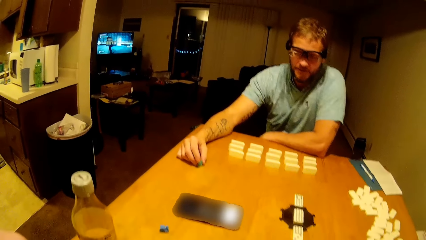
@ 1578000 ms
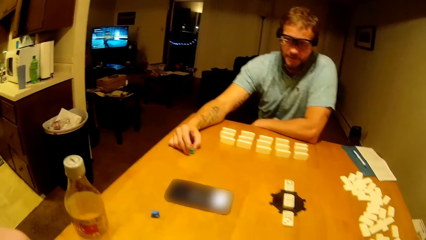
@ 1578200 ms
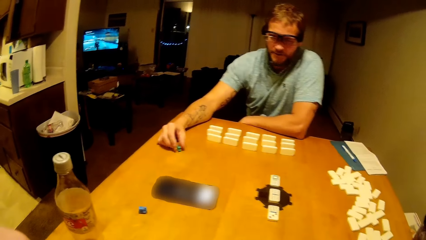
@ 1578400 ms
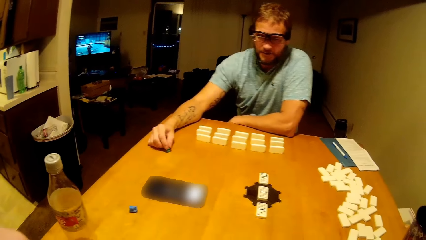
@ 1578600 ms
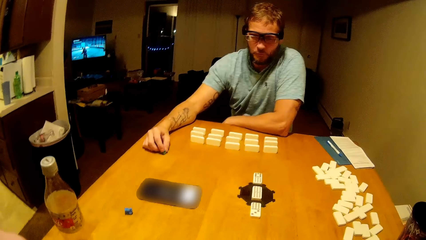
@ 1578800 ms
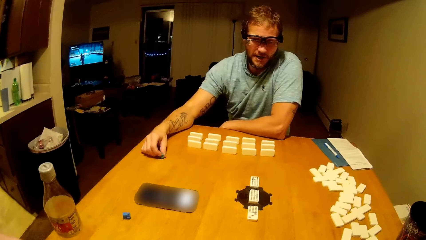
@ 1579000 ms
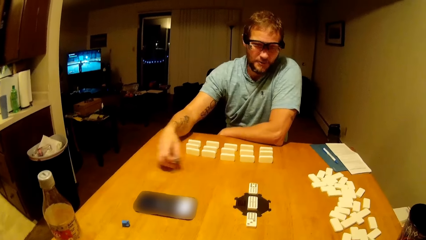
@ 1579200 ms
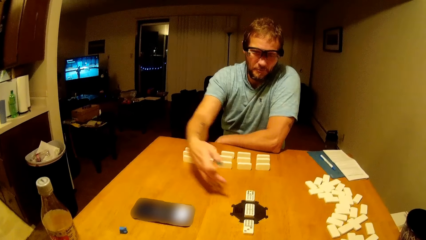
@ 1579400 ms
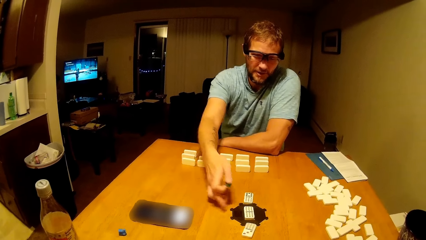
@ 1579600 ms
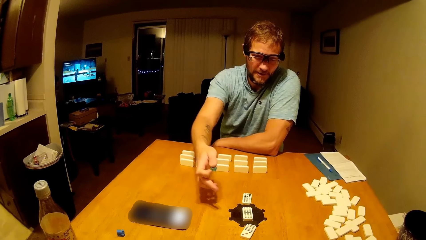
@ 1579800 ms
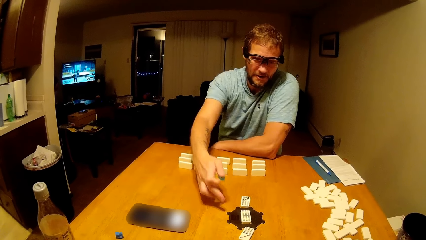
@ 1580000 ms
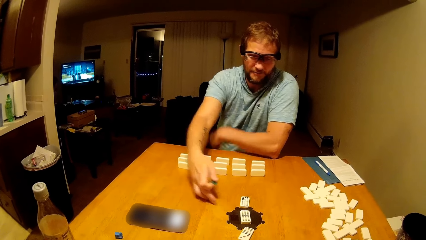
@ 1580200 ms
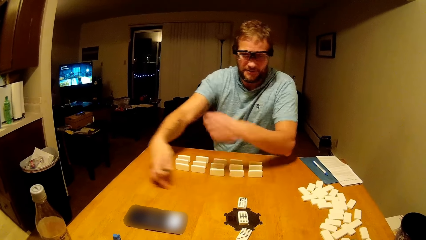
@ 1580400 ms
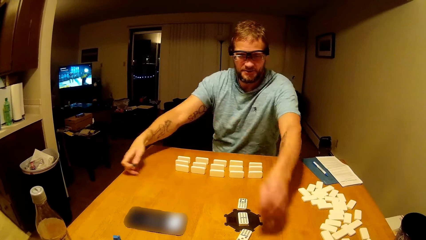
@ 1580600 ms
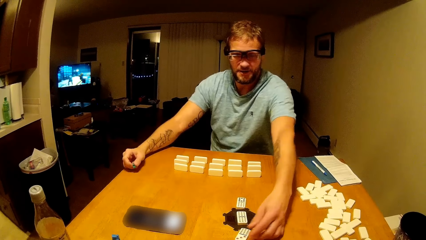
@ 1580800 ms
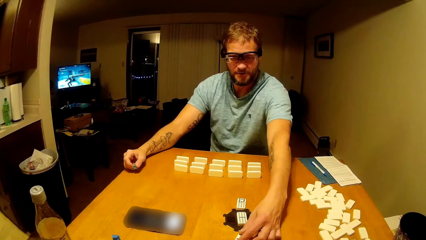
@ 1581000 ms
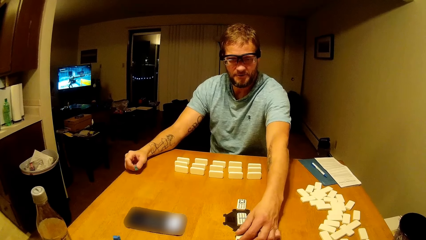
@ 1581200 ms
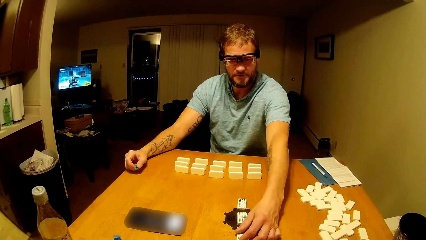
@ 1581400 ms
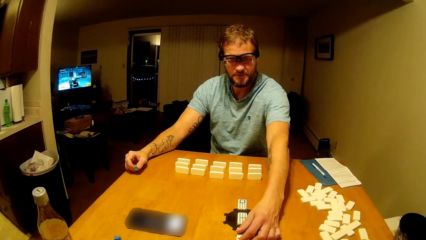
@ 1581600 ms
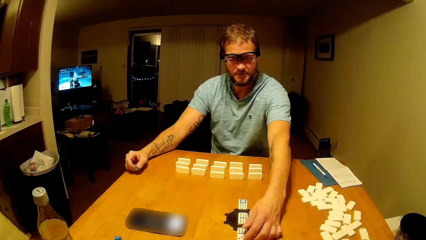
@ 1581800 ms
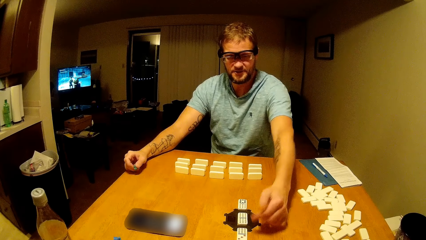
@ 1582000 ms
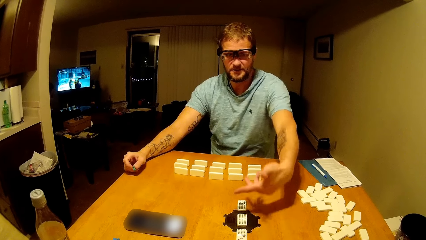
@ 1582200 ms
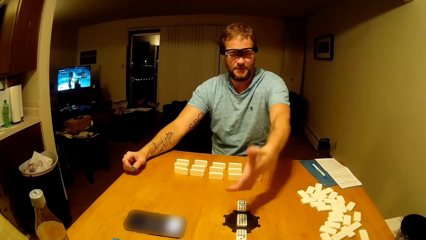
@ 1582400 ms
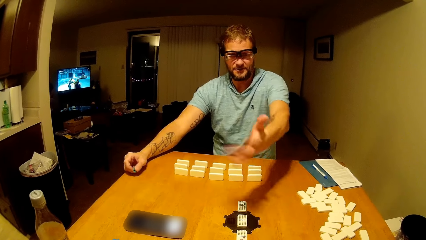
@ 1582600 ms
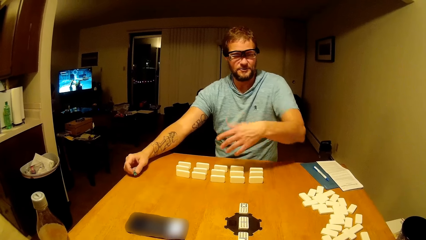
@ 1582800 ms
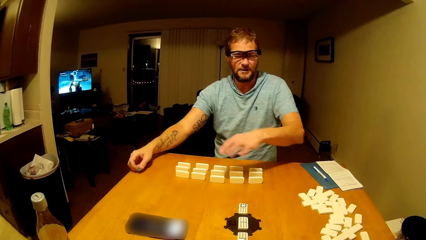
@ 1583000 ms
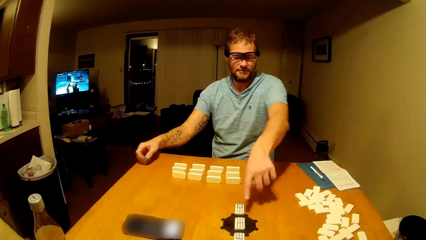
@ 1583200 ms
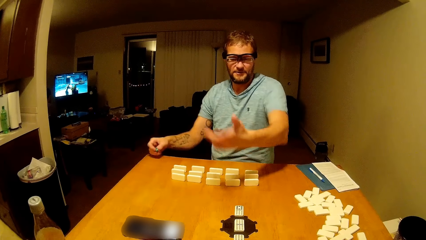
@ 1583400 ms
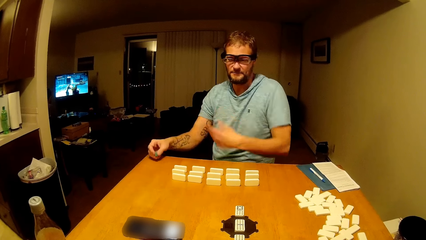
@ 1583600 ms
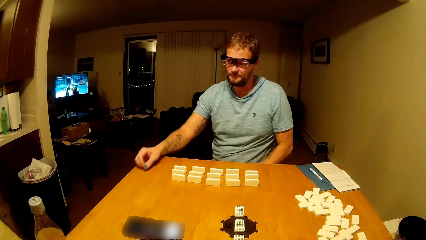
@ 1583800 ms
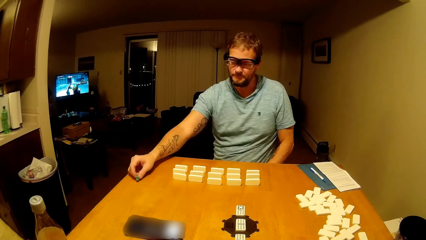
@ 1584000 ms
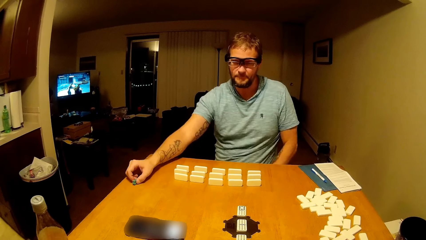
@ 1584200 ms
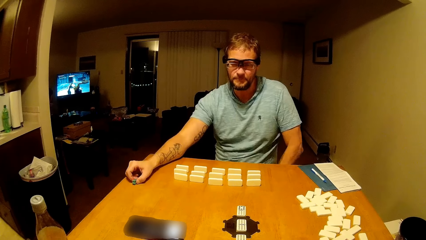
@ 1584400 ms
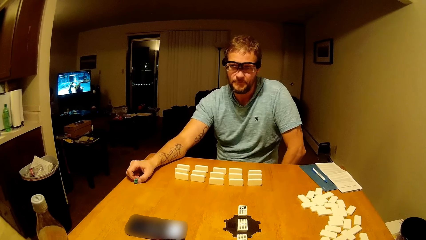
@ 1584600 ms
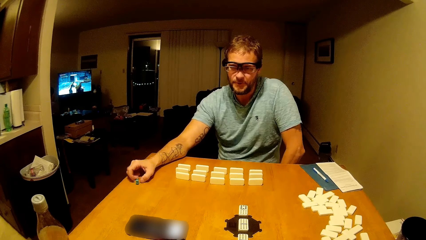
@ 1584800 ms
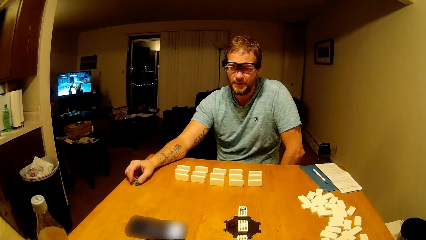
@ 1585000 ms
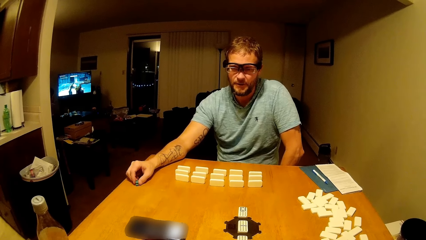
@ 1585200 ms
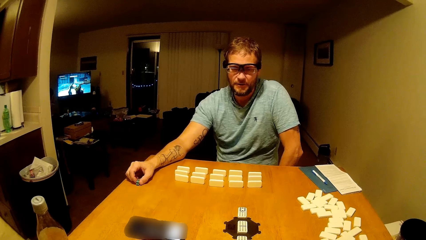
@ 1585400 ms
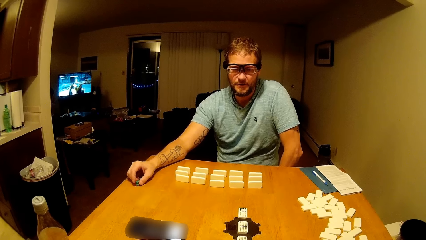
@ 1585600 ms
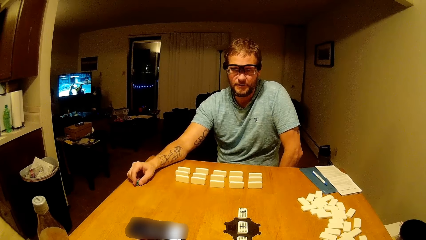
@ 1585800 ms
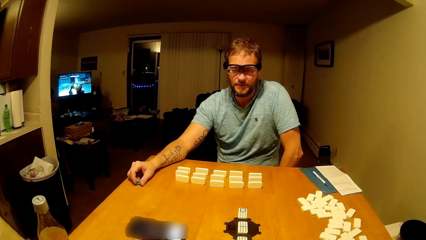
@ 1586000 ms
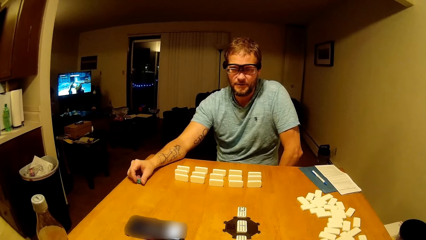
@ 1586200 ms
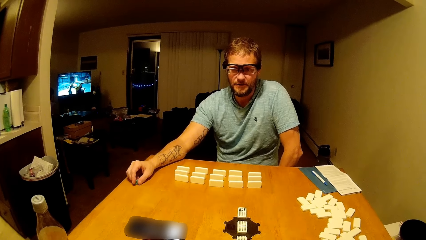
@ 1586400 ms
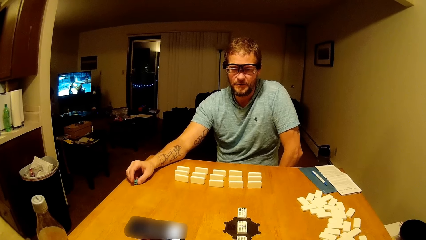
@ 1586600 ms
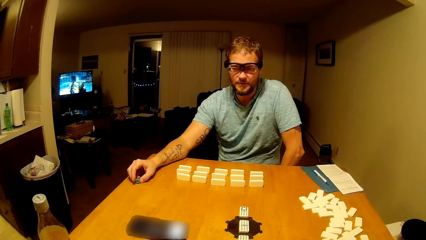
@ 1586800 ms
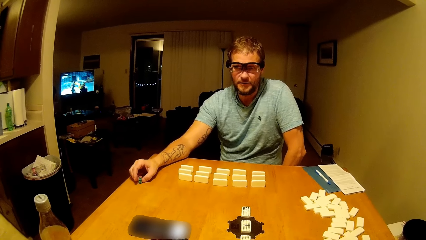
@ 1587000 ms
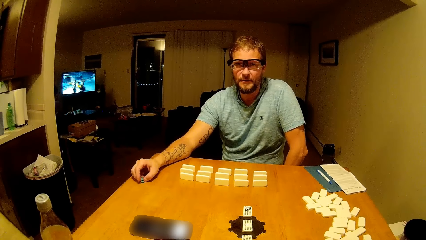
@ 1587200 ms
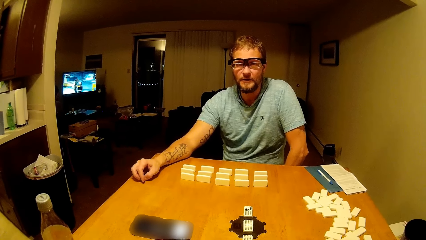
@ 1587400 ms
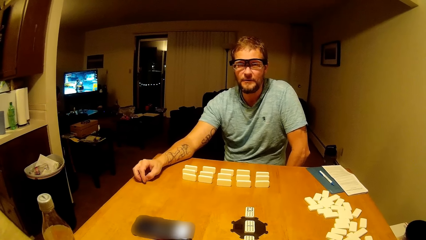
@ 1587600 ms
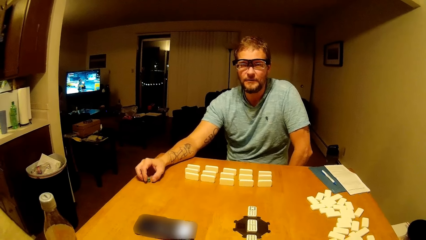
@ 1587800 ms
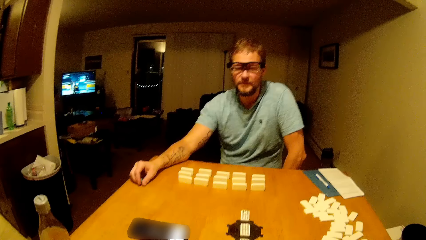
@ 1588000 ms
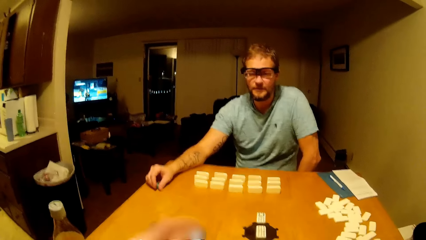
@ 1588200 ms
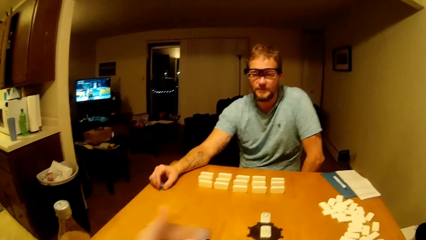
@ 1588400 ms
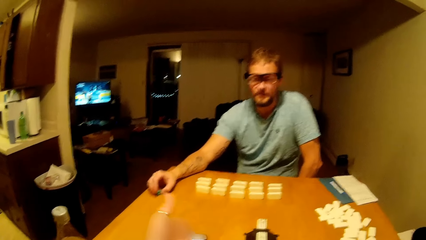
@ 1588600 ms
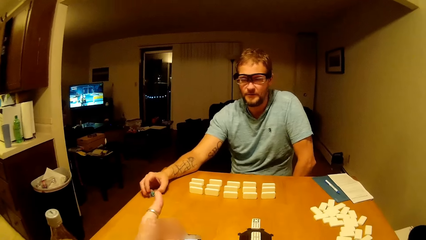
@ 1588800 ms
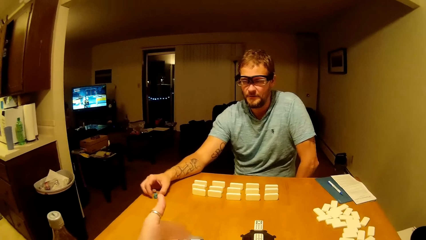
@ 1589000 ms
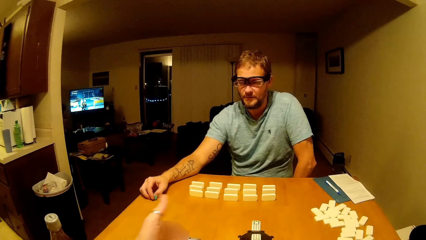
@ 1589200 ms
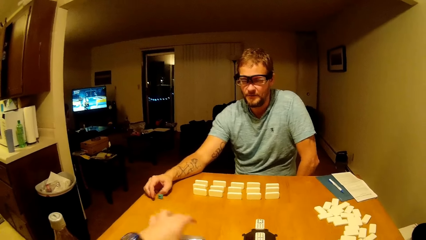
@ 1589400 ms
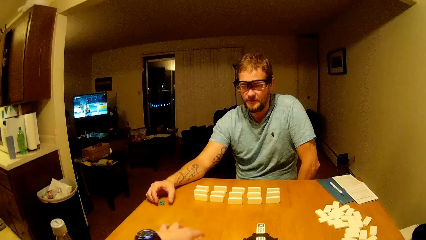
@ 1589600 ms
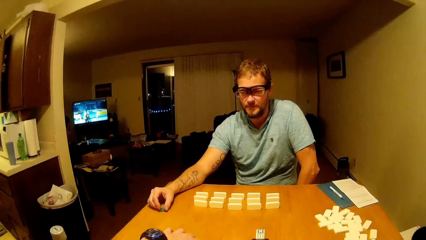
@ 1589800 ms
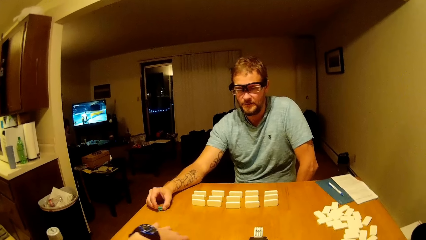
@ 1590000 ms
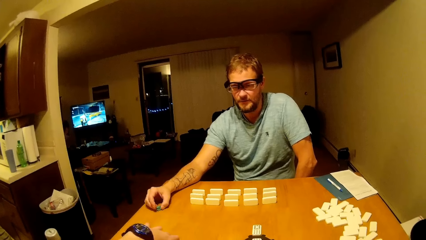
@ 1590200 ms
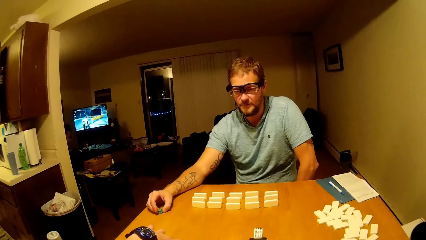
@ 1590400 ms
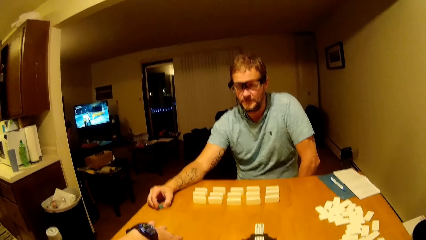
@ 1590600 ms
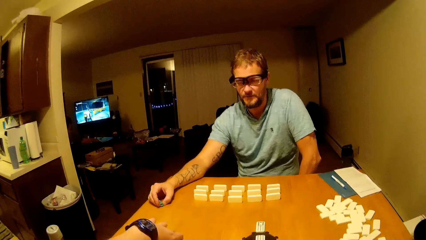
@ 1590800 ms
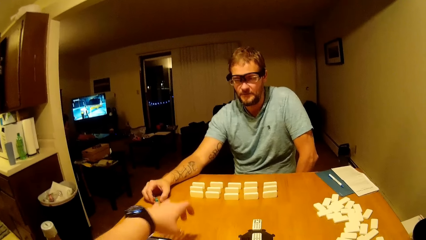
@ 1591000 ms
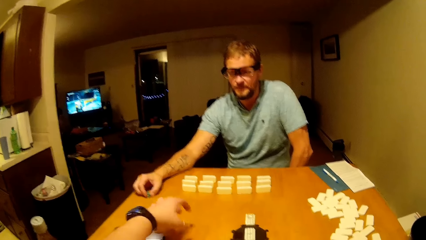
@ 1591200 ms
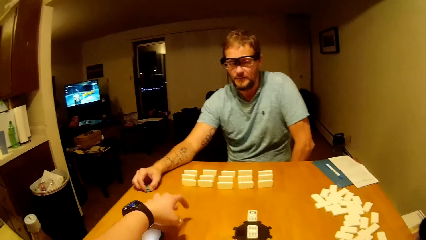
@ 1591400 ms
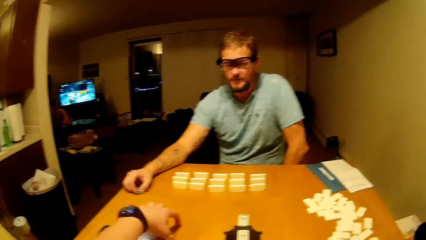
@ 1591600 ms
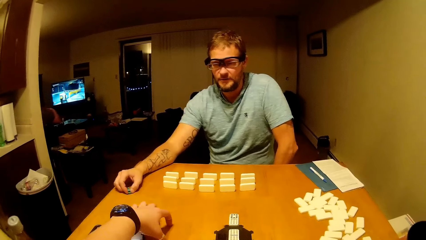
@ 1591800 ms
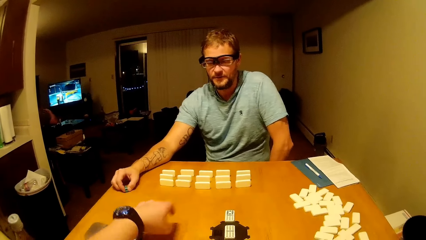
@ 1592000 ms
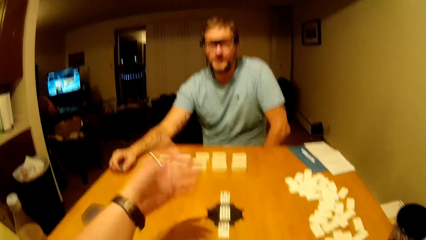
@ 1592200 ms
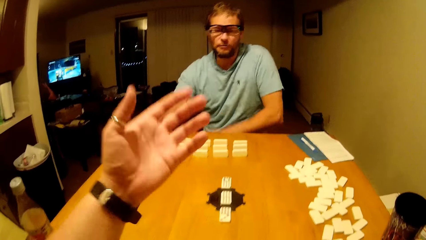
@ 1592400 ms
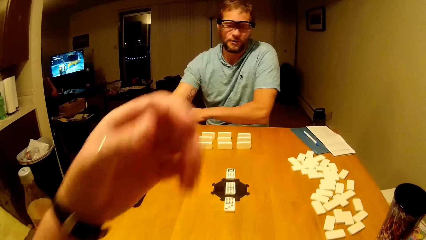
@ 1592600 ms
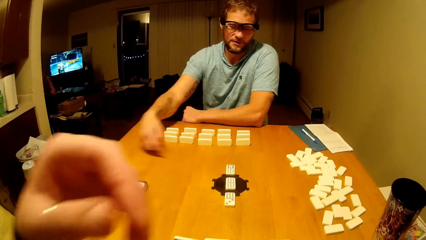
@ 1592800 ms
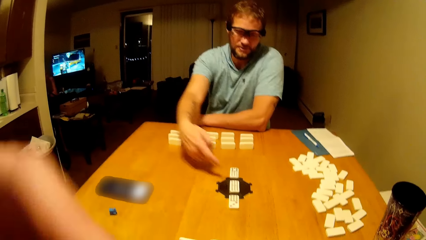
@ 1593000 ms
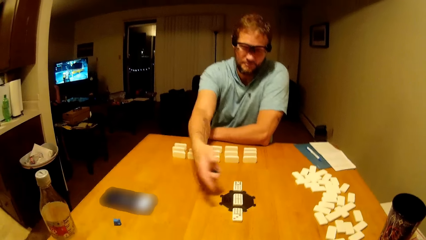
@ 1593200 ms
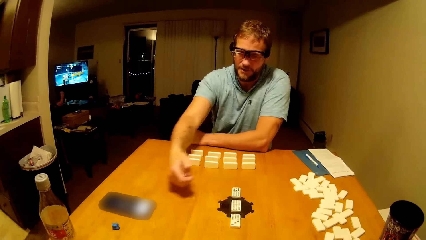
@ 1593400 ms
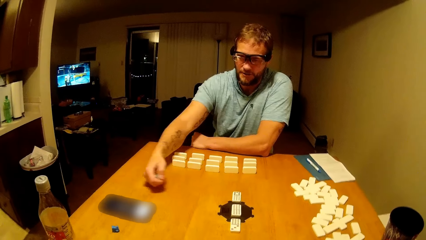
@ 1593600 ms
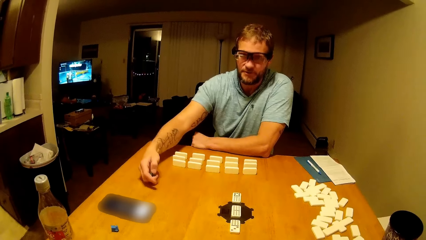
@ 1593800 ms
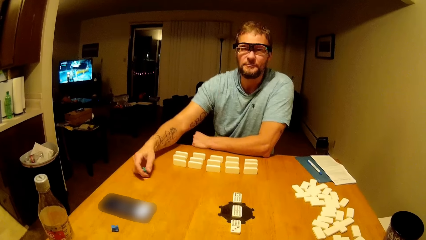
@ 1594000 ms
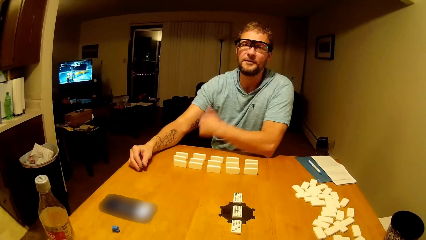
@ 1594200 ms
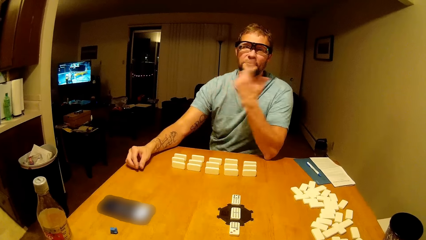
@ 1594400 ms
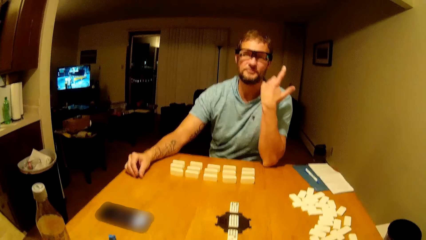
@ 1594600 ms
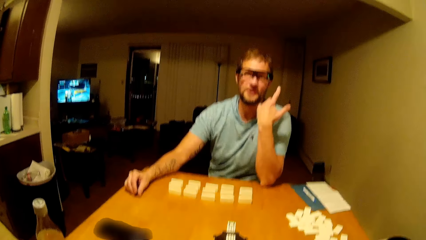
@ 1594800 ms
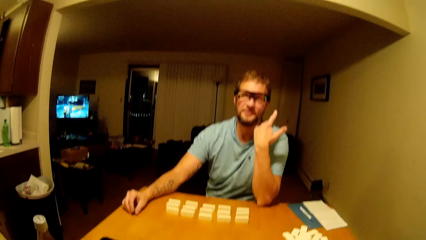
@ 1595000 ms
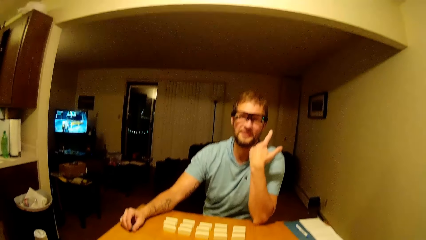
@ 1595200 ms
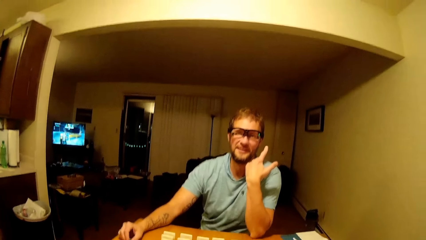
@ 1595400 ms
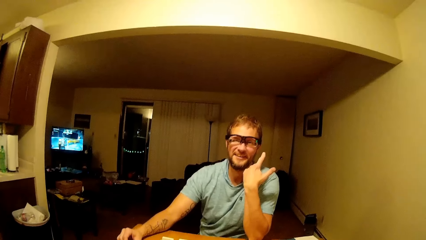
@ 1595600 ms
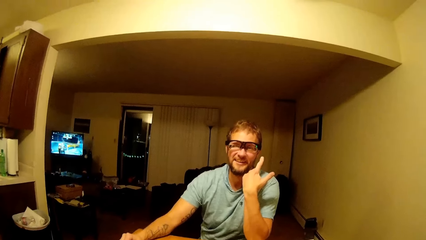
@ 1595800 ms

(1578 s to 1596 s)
A man holds a dice on the table. The man holds something. The camera wearer holds the table. They talk to the man.
